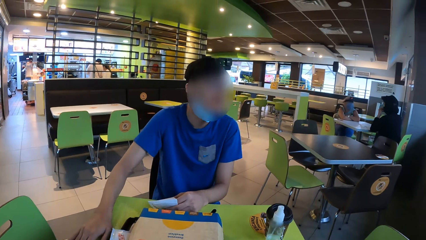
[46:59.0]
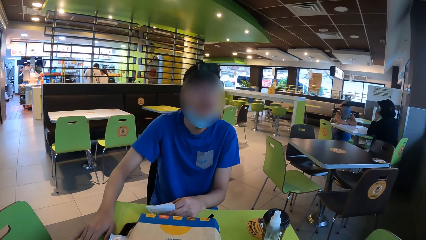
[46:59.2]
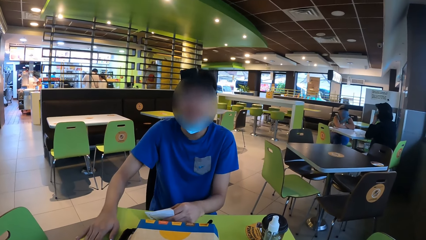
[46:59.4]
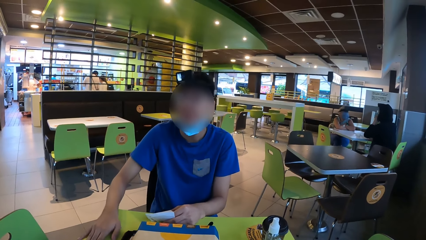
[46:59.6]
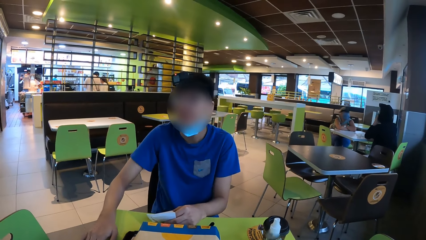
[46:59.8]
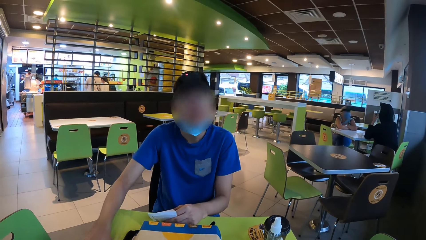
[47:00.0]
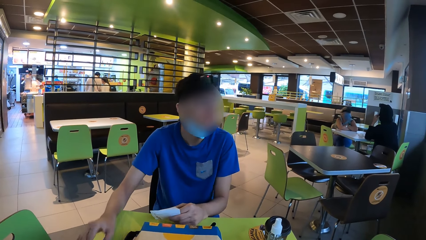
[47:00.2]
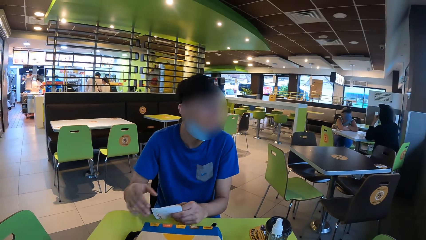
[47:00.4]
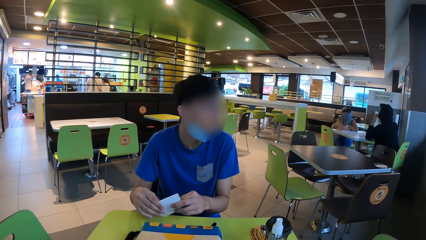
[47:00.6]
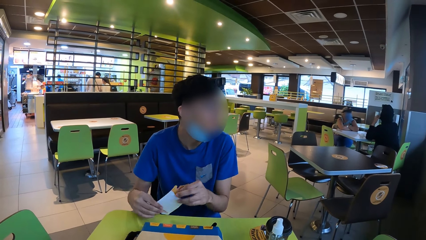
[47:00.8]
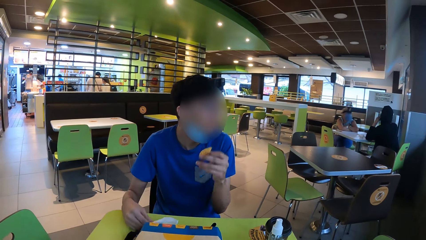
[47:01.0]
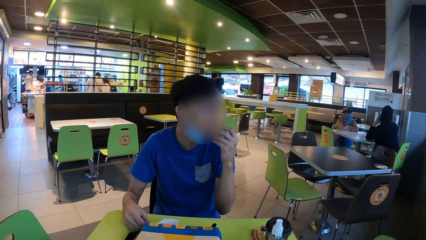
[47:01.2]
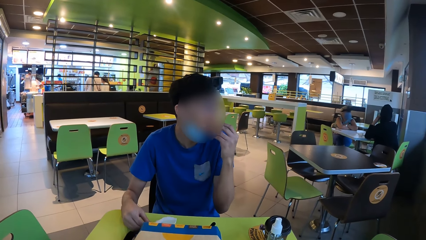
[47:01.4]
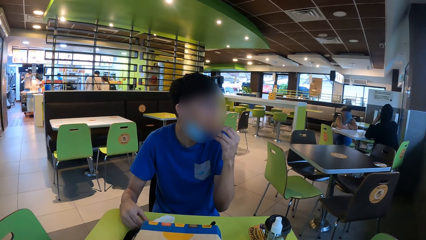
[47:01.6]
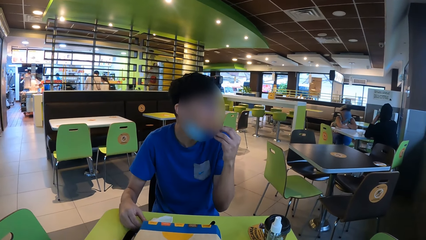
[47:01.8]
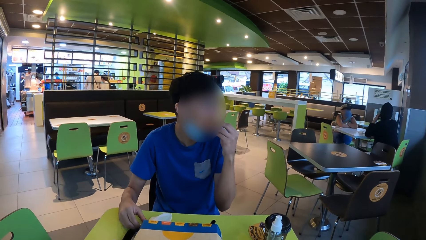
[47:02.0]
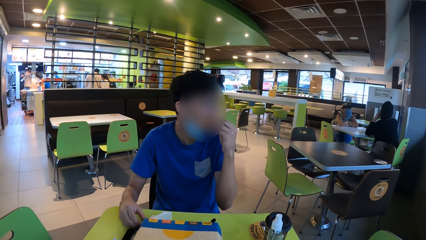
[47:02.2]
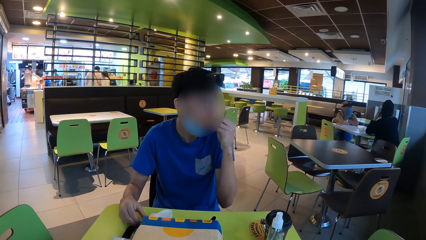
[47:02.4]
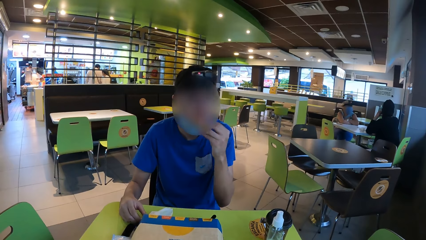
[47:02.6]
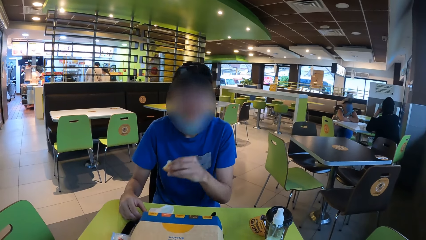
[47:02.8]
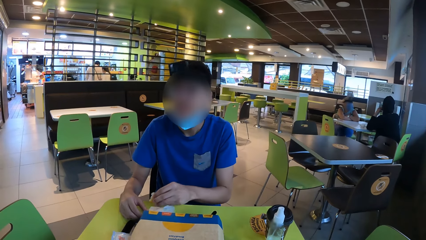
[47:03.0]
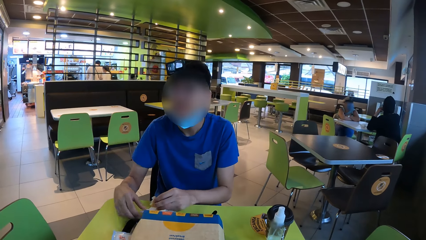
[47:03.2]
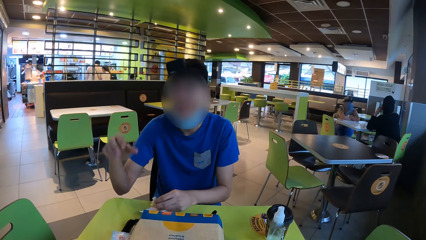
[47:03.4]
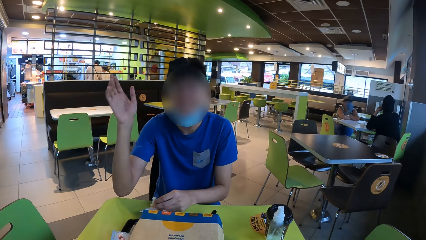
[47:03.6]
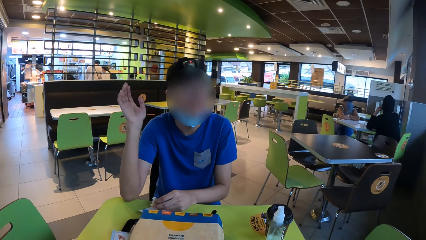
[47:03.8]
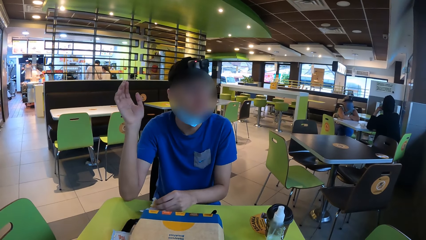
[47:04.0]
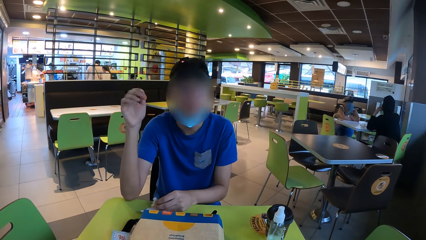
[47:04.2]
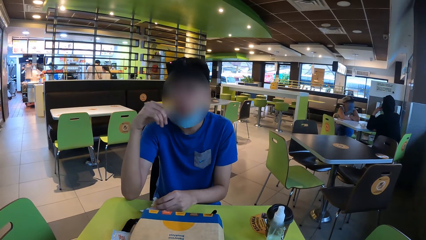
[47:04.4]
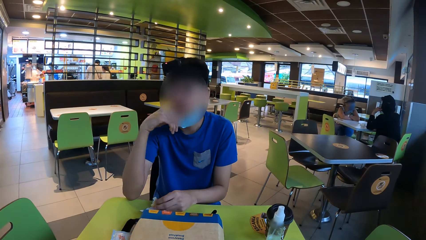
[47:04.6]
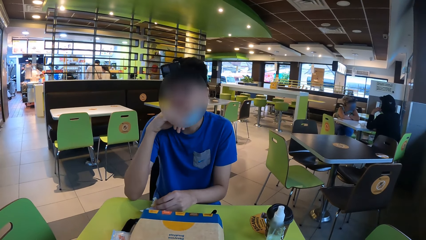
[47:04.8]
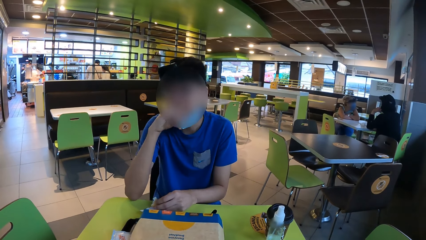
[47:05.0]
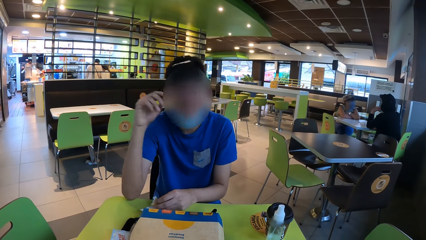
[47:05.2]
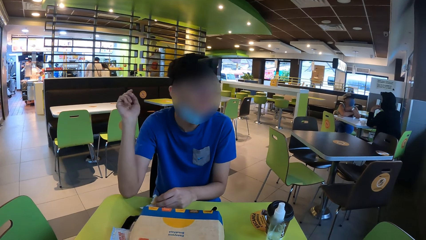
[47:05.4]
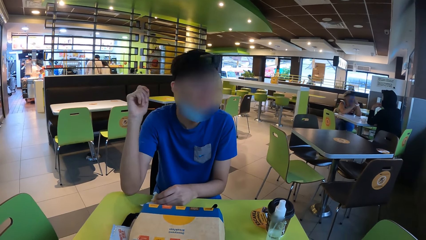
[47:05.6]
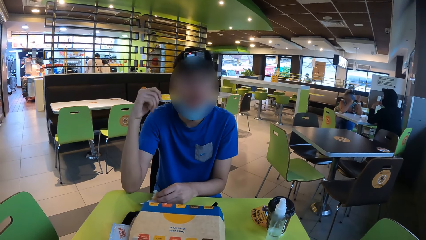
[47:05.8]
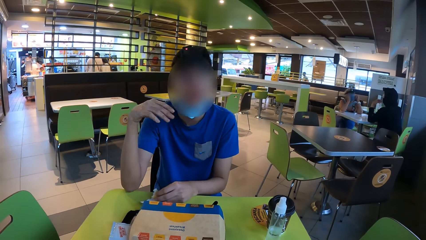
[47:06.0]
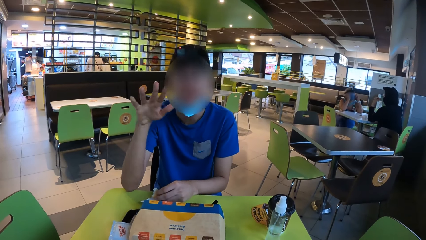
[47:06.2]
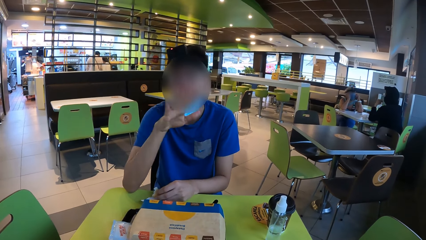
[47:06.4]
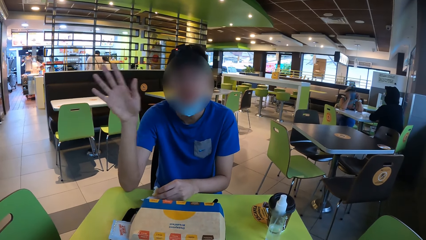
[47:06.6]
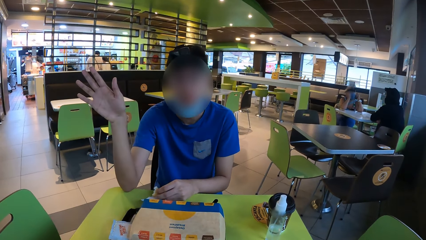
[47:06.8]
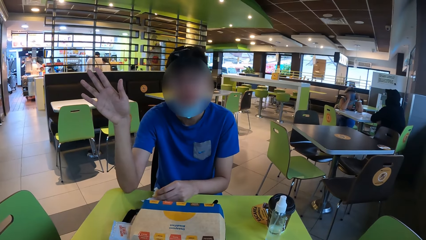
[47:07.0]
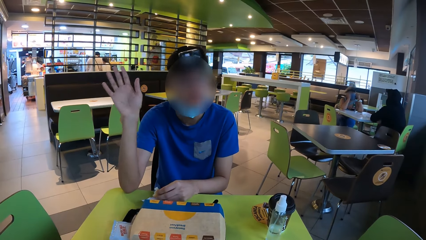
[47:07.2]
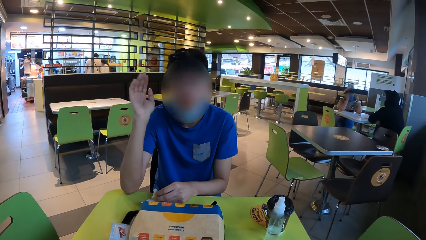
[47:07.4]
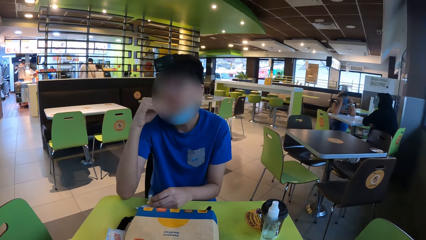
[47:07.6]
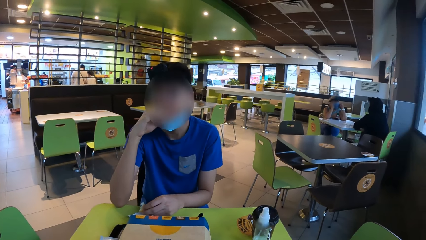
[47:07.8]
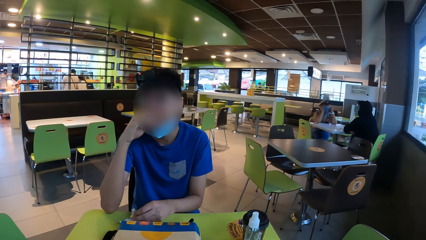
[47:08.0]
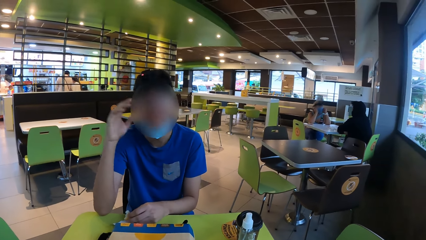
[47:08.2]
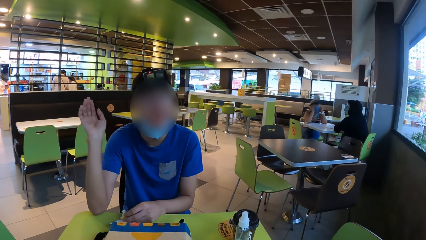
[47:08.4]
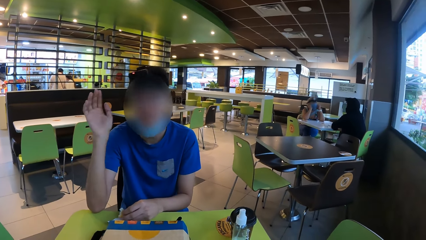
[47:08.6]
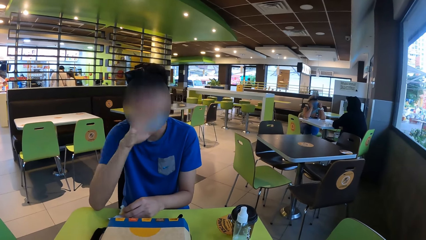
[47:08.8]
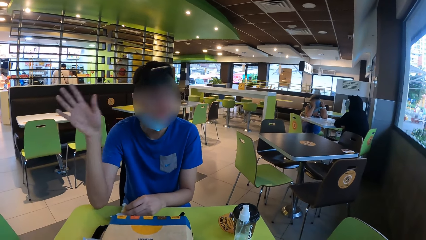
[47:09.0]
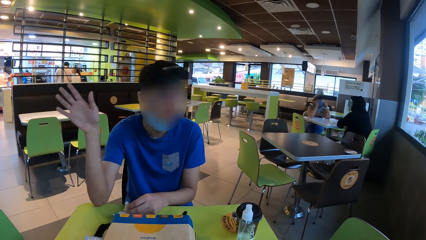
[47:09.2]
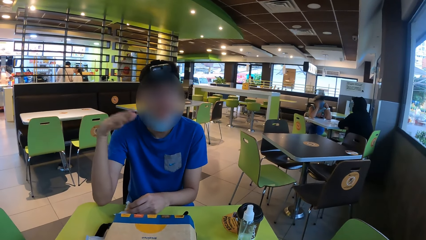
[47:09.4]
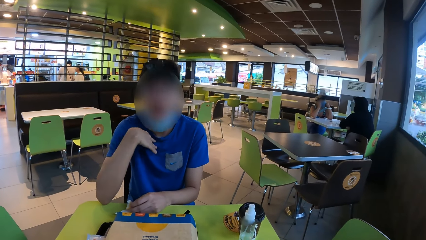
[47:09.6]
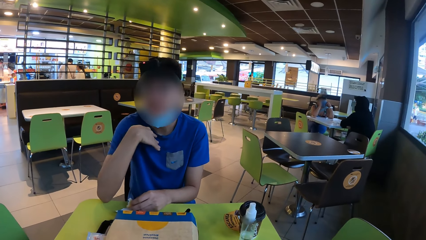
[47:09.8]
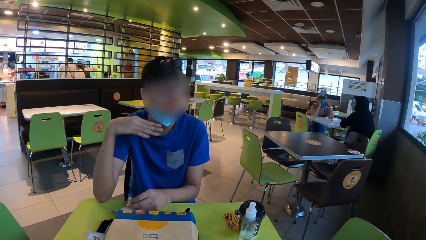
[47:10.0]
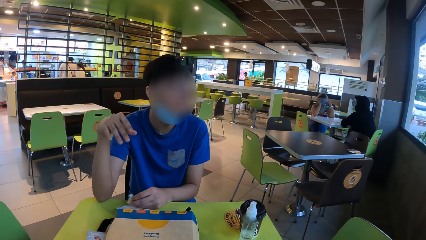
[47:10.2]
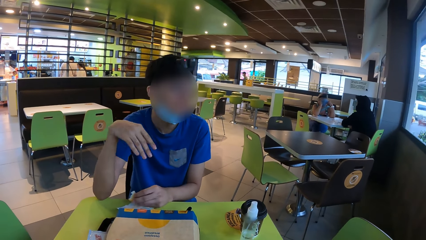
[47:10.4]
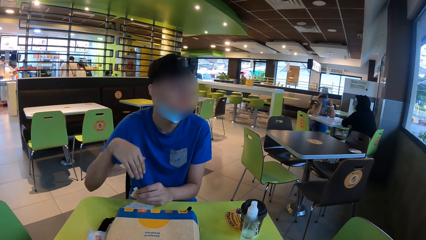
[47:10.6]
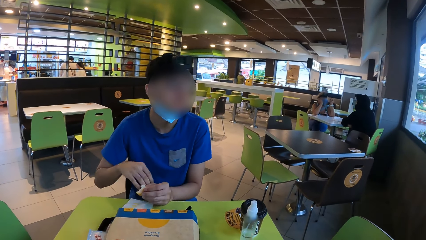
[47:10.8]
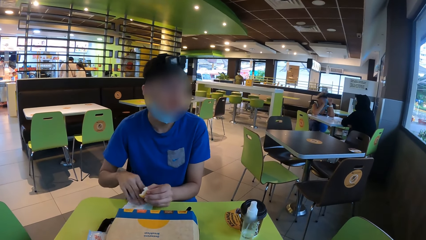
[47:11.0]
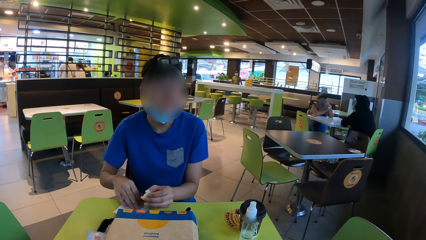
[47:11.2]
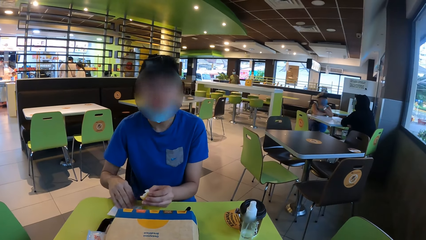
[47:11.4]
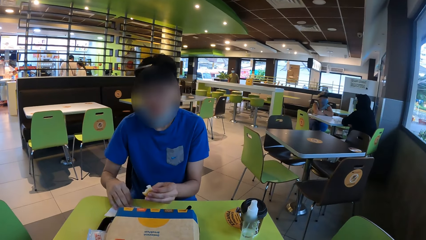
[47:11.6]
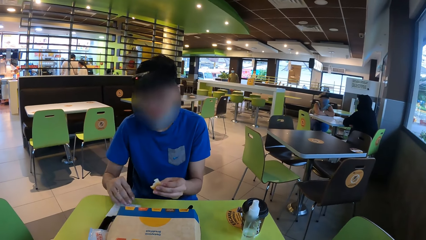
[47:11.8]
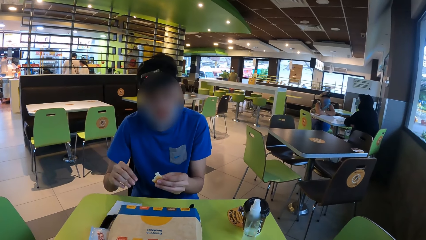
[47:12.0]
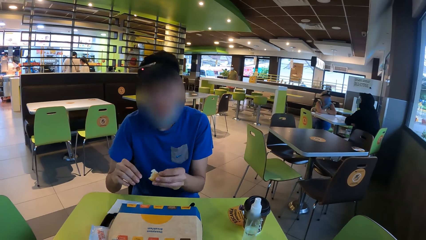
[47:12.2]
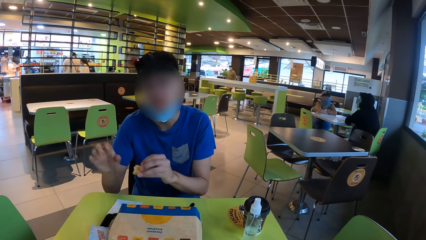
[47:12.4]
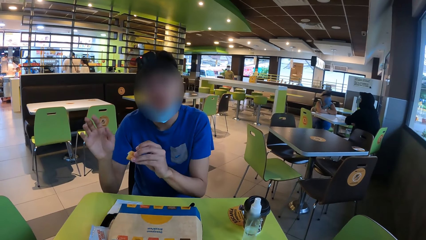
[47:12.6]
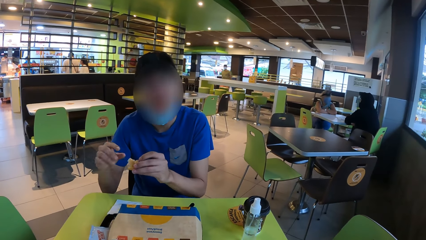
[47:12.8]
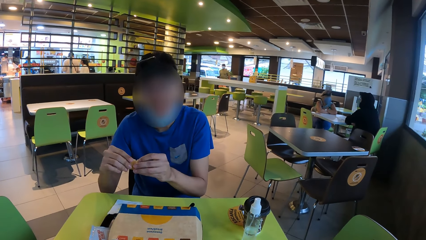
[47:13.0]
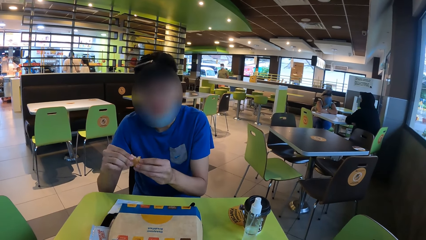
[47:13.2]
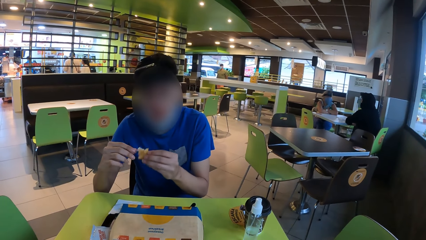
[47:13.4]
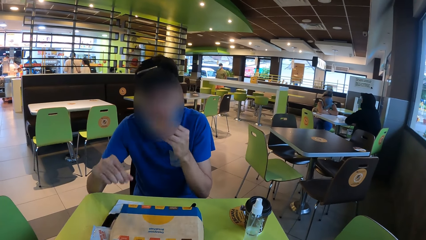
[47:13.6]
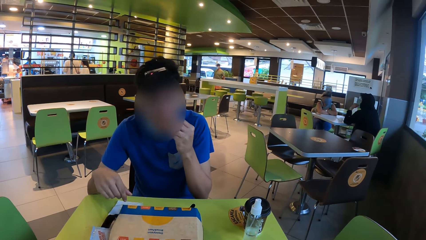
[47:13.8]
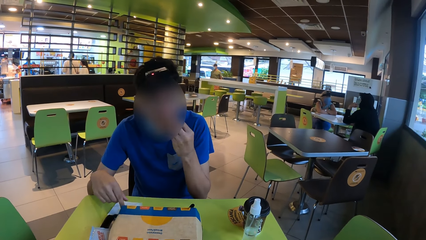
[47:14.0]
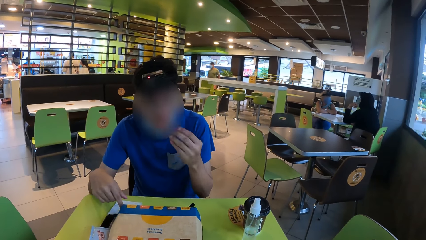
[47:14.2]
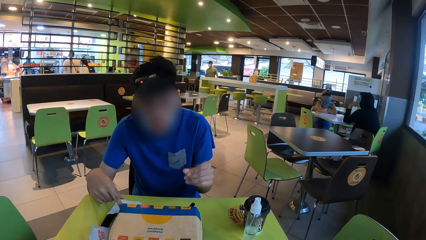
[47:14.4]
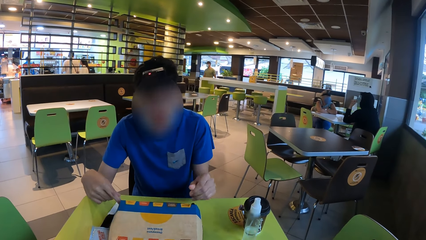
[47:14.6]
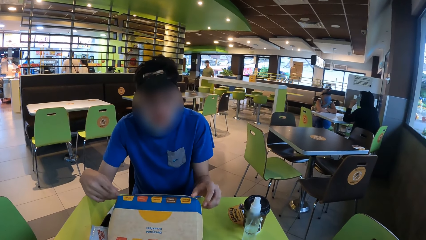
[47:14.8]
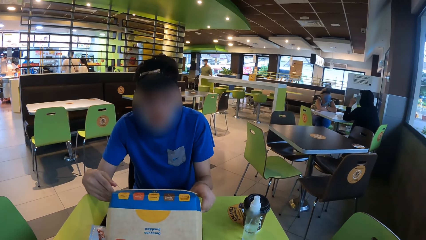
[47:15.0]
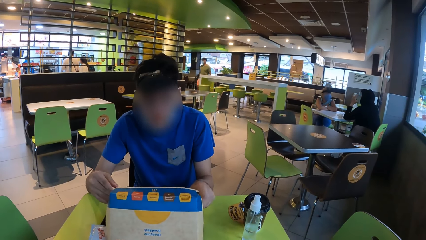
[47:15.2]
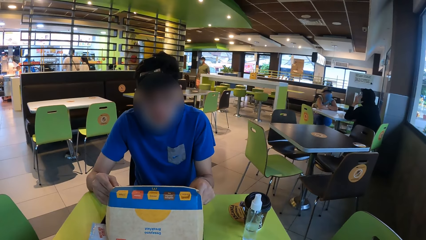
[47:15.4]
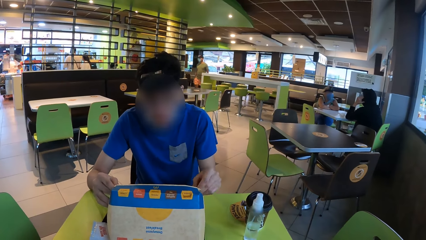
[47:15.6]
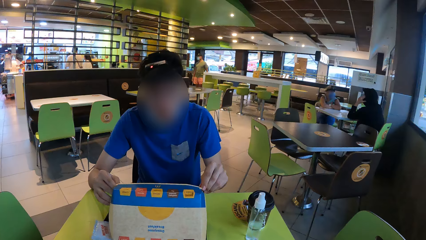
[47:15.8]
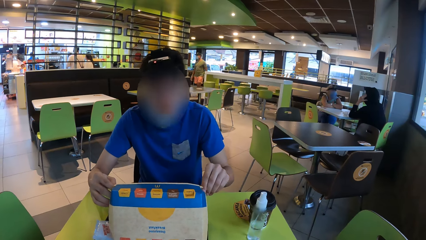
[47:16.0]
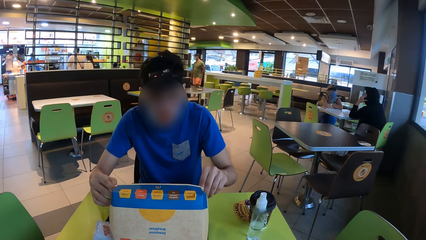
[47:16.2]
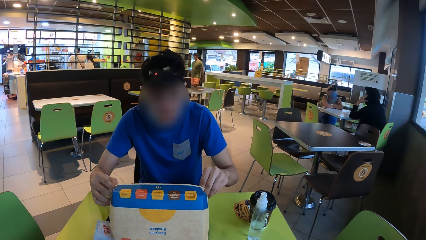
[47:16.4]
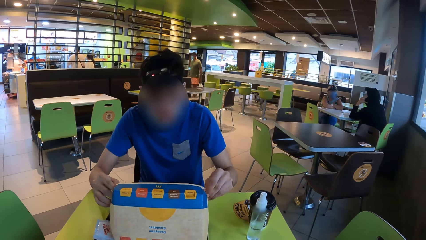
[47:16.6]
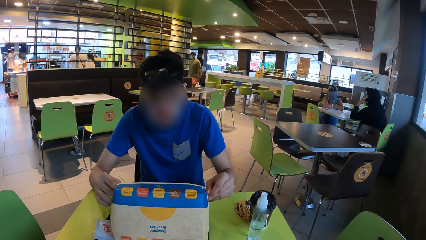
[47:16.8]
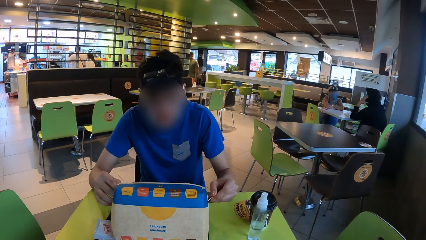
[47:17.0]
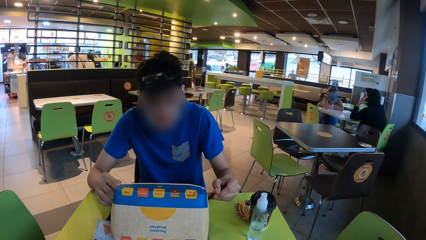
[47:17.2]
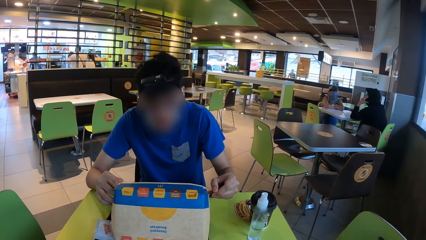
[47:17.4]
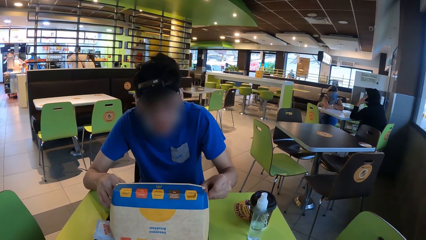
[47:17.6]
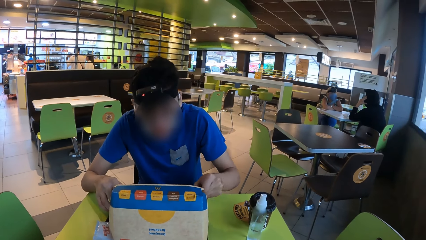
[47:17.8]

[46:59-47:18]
A man removes the food from the packet. The man eats the burger. The camera wearer looks at the man. The man gestures to the camera wearer. The man raises his hand. The man moves the serviette paper on the table. The camera wearer looks at the man. The man gestures to the camera wearer. The man eats. The camera wearer looks at the man. The man opens the food box on the table. The man picks up the spoon from the food box.
